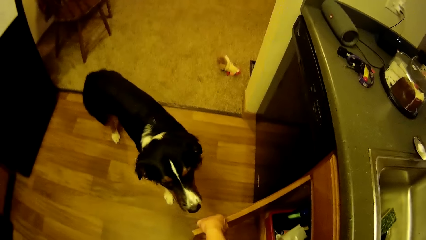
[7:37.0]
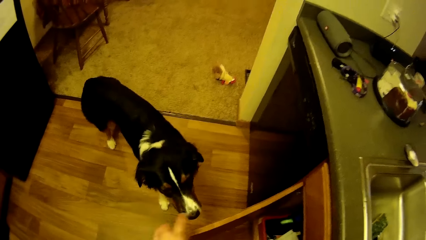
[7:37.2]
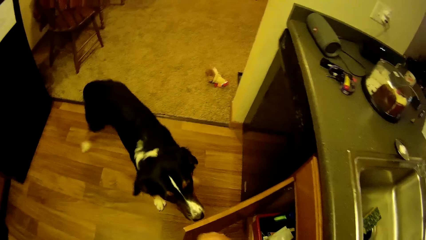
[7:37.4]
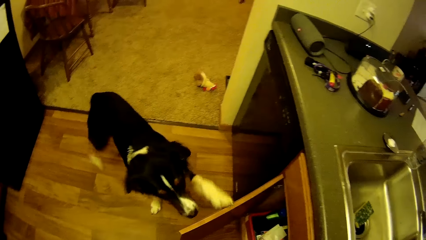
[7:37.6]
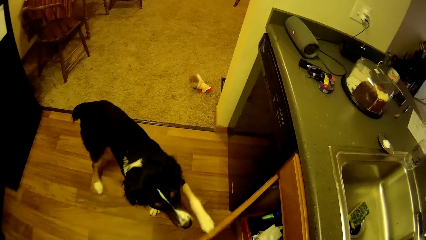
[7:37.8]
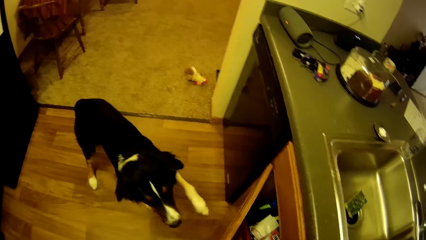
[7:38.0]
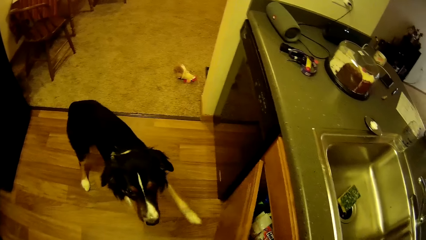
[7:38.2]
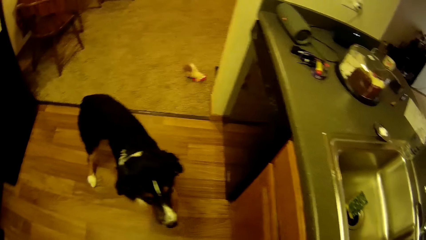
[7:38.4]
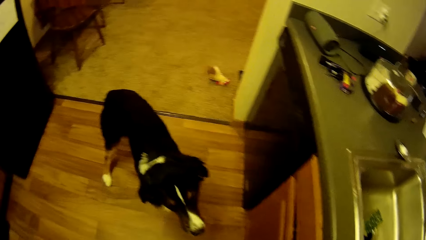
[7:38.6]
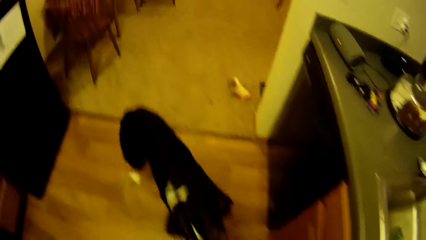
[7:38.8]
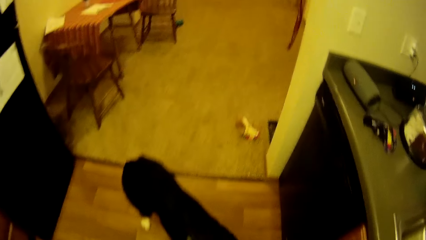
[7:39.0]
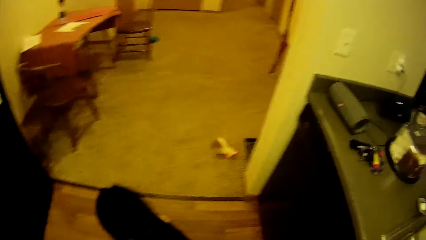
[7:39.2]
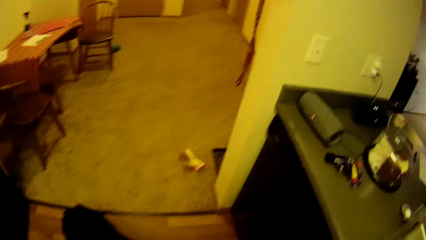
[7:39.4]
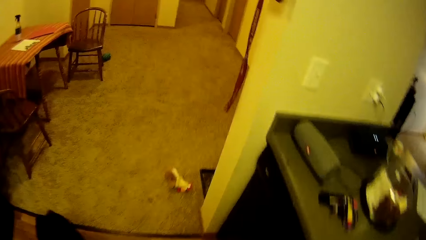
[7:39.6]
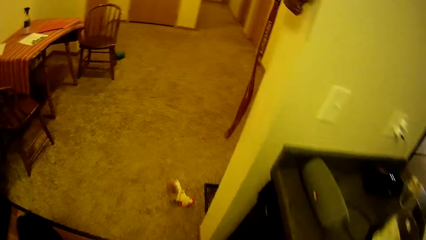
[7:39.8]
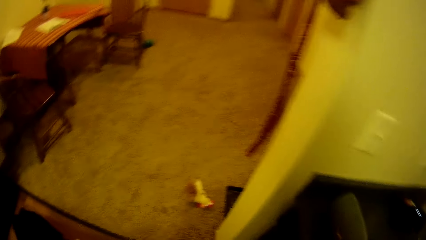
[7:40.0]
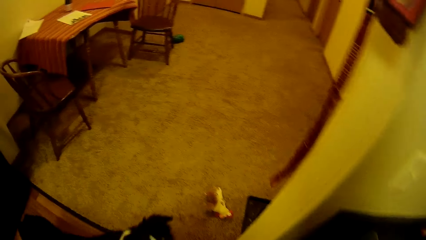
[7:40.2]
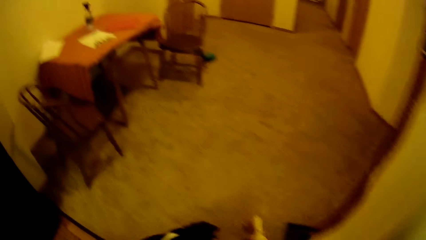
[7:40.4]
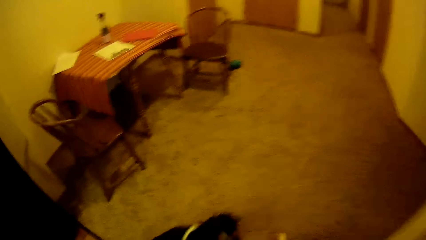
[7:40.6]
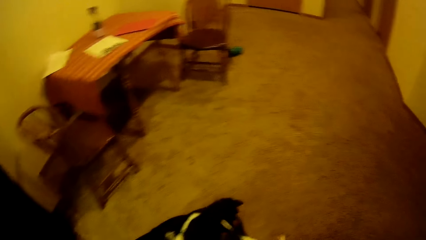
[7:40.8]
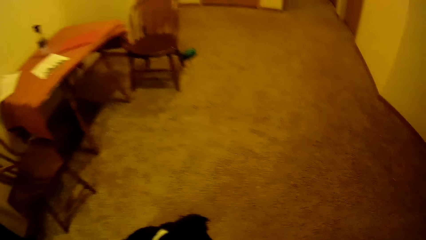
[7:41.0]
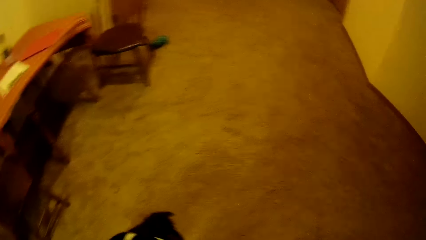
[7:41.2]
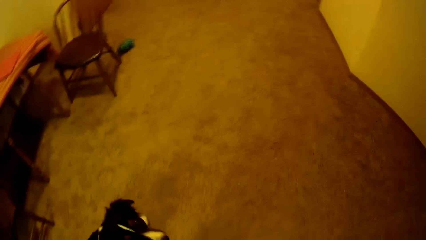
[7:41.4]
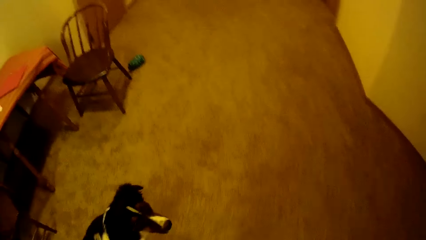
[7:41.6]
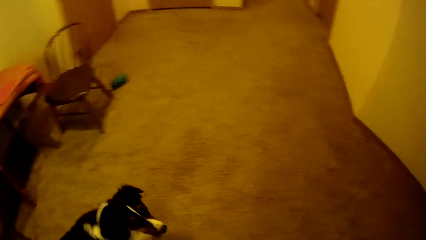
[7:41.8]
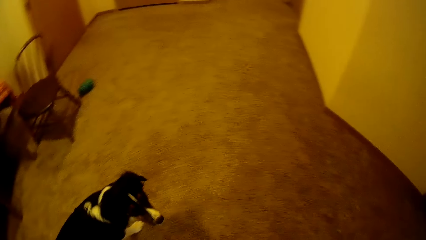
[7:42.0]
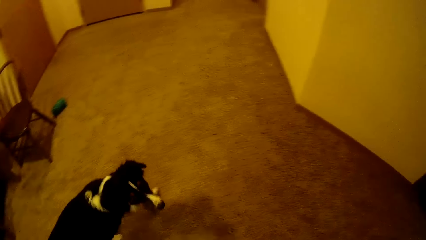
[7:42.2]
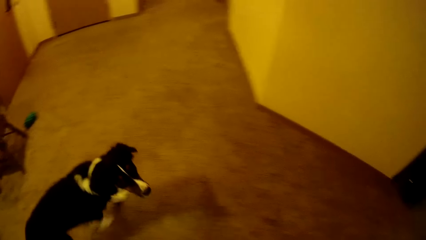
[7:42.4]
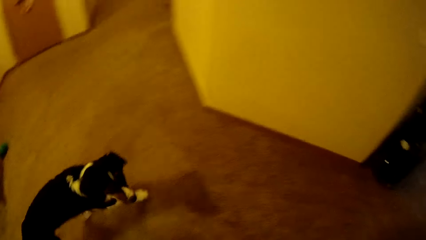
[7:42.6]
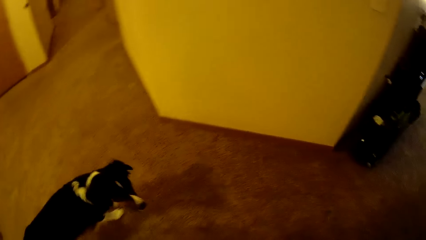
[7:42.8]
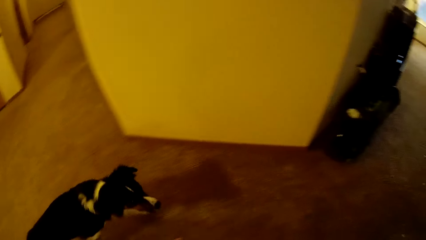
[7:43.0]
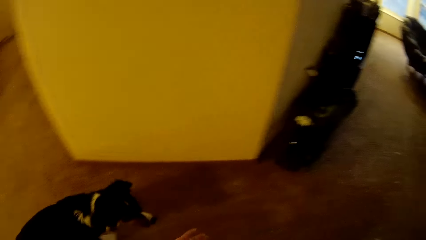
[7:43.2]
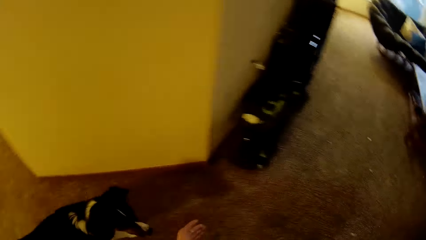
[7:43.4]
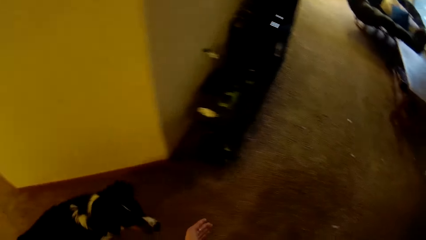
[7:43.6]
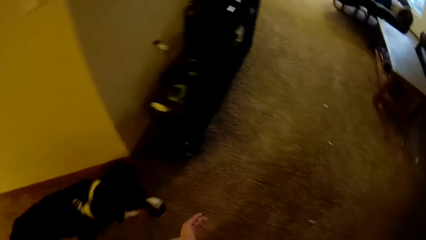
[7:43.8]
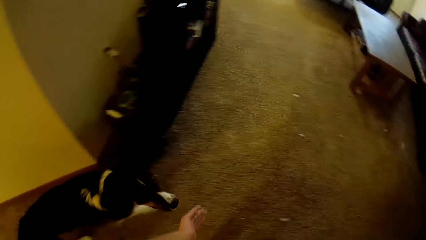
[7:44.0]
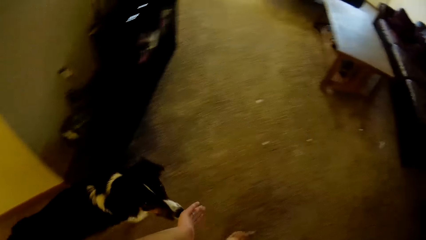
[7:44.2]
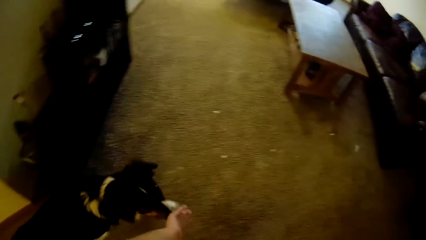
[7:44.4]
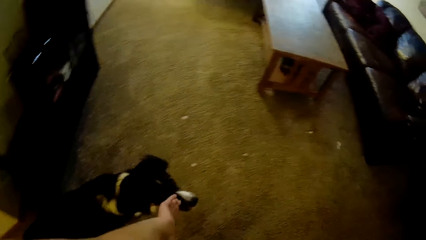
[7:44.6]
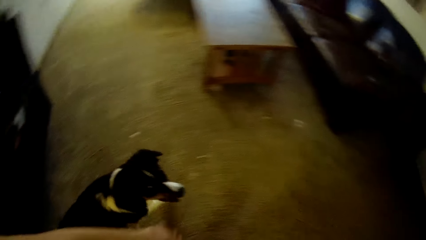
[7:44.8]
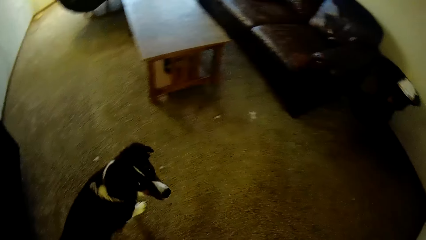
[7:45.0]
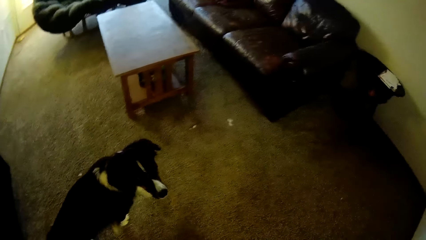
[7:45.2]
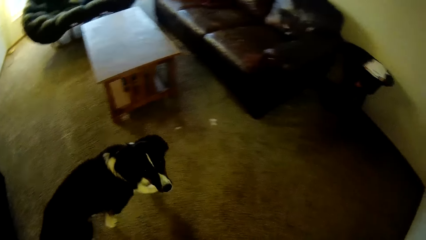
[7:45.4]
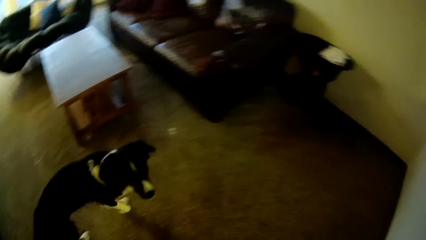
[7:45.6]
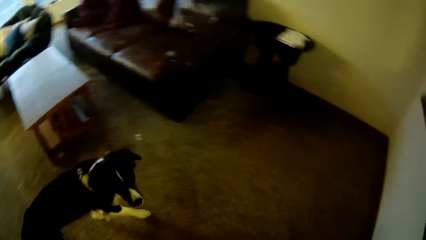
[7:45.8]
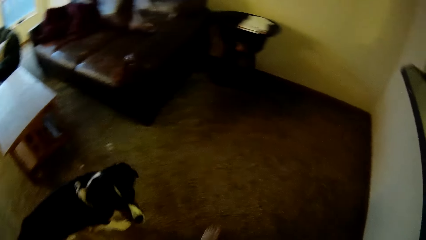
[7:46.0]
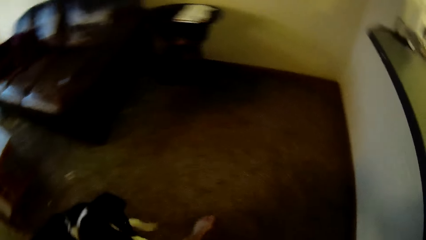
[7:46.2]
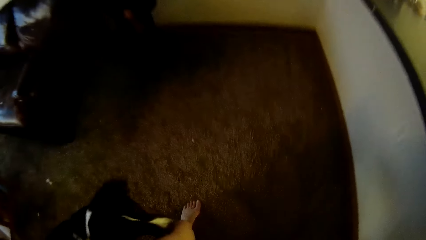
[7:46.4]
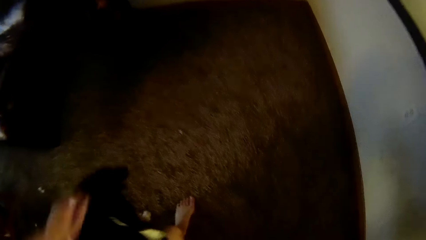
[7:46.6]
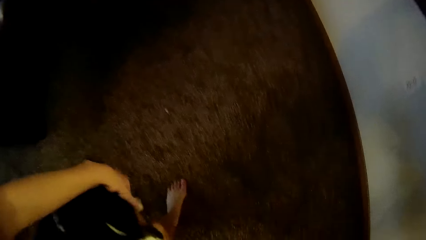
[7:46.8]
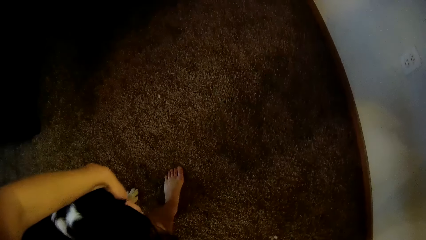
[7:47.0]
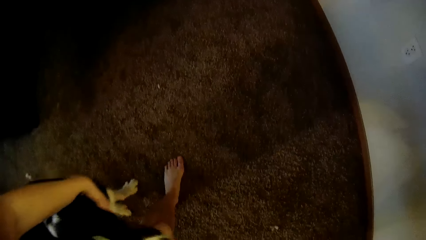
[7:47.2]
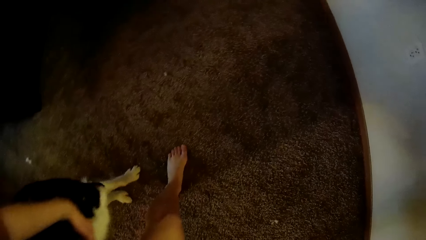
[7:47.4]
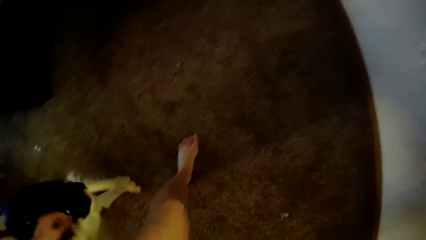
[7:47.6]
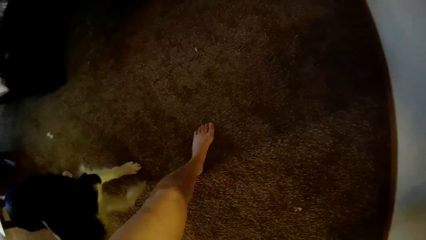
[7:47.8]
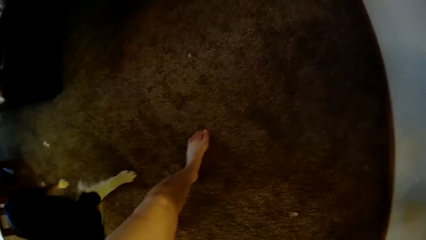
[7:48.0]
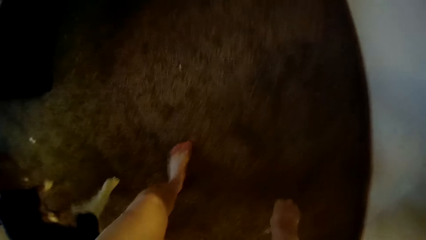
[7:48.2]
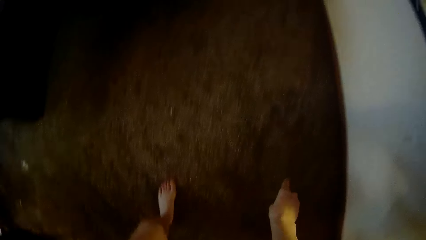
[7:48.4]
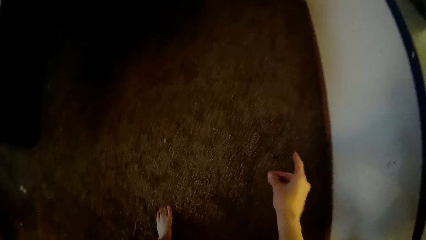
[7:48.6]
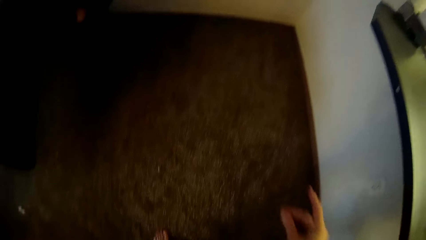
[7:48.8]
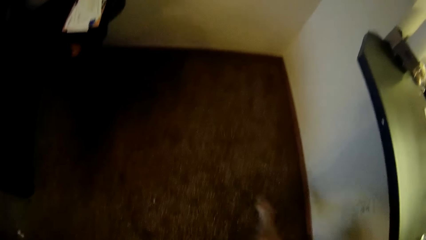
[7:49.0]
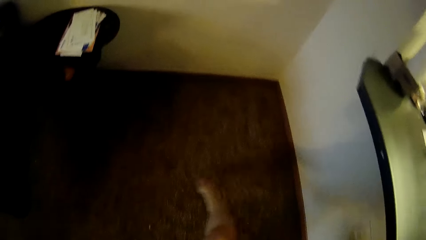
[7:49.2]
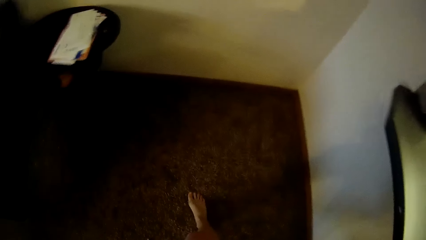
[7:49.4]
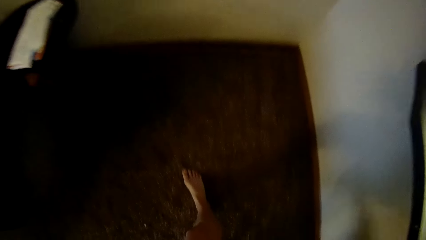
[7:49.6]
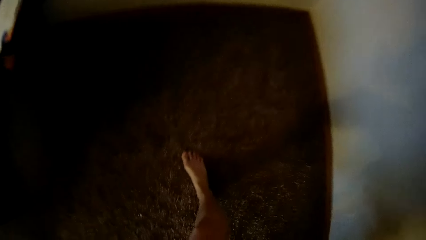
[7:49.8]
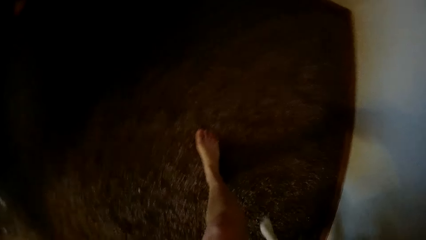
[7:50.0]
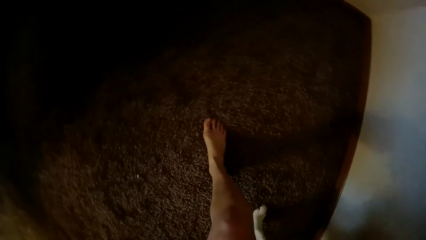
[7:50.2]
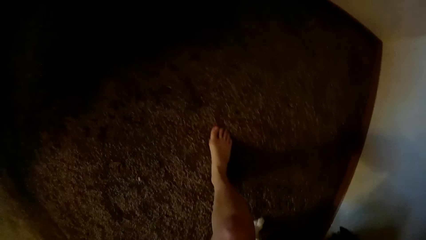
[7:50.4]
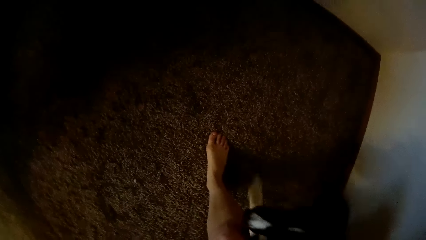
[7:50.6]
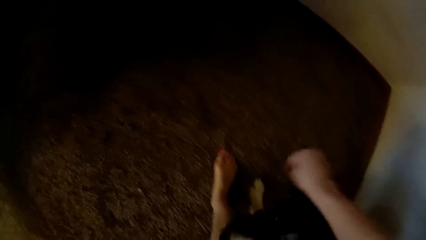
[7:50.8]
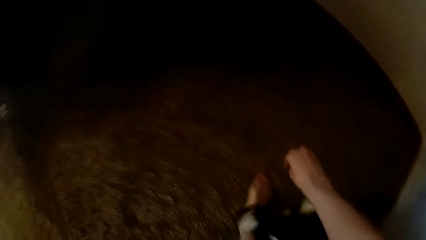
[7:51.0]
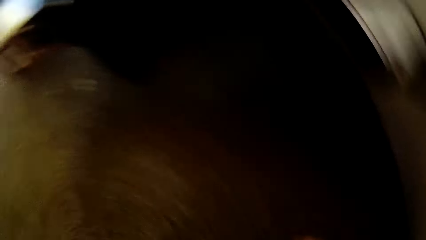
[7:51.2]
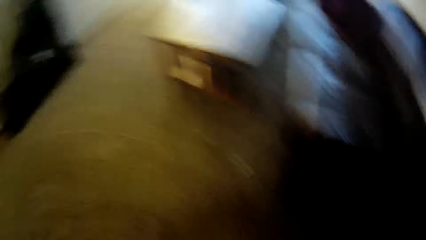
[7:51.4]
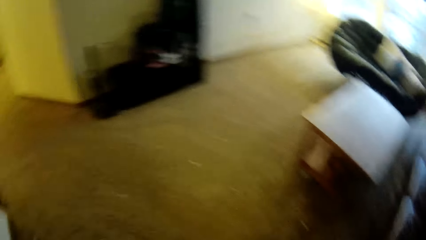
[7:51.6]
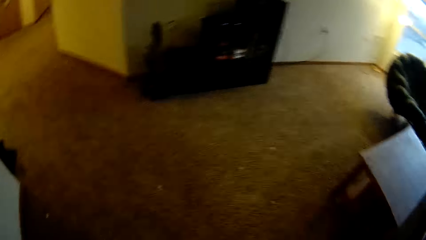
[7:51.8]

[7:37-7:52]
The camera wearer opens the cabinet door closed by the dog. The dog closes the kitchen cabinet with its forelegs. The camera wearer walks to the countertop. They train the dog around the living room. They play with the dog around the floor.
